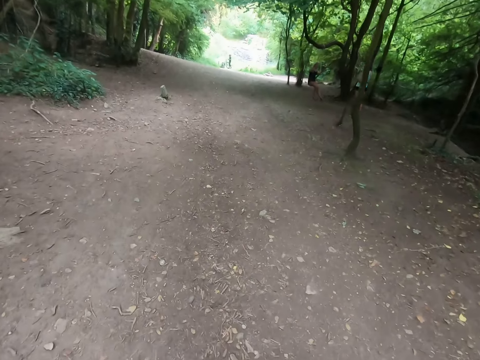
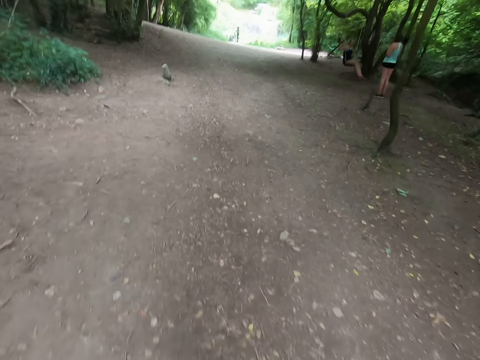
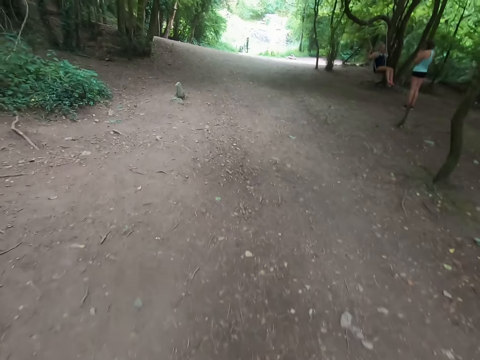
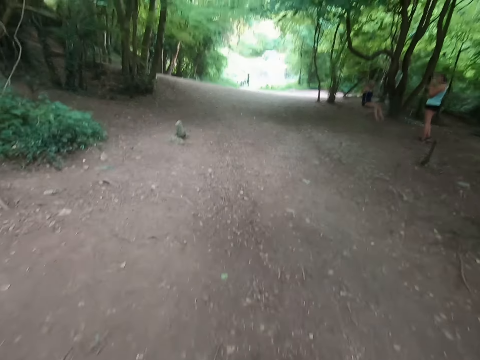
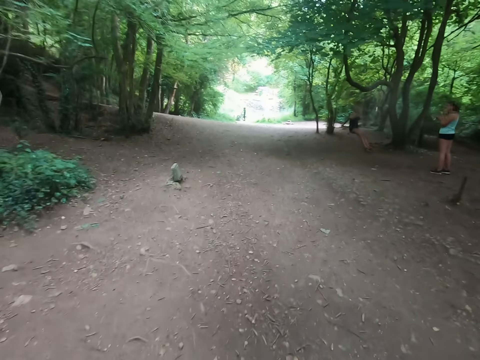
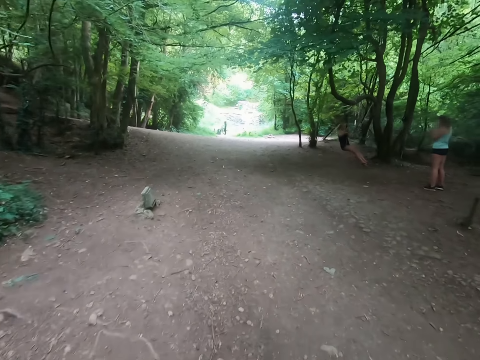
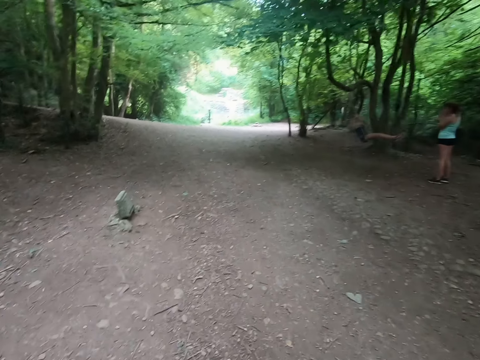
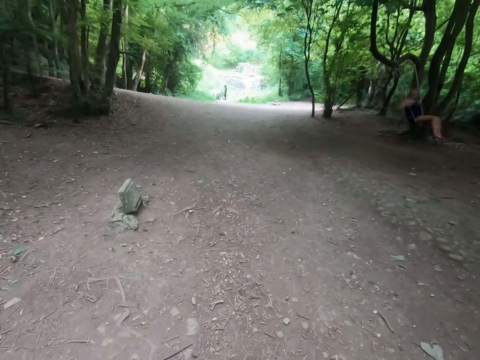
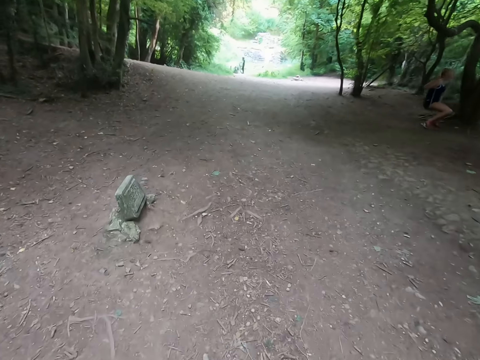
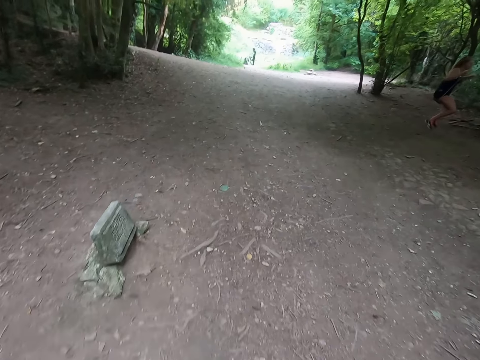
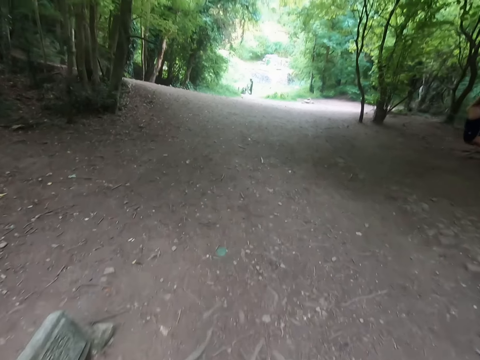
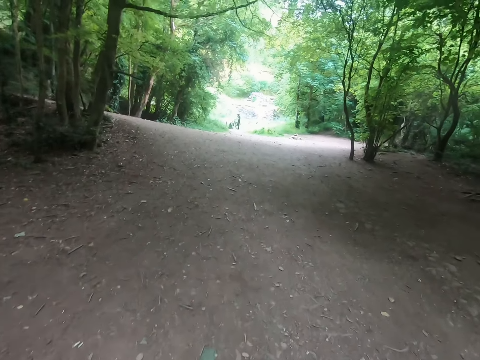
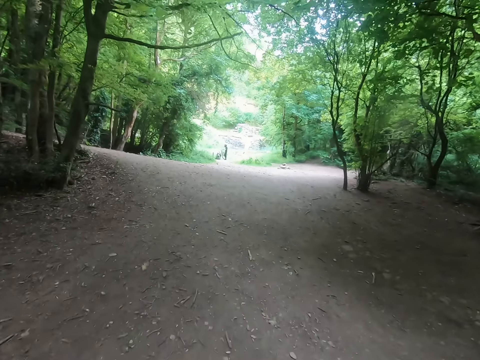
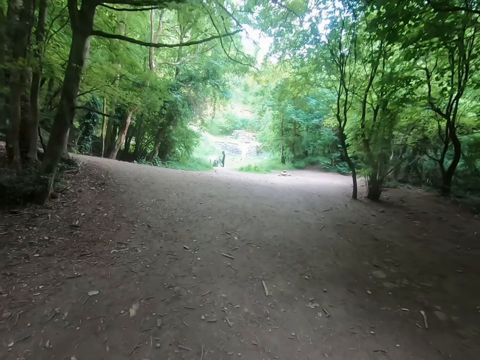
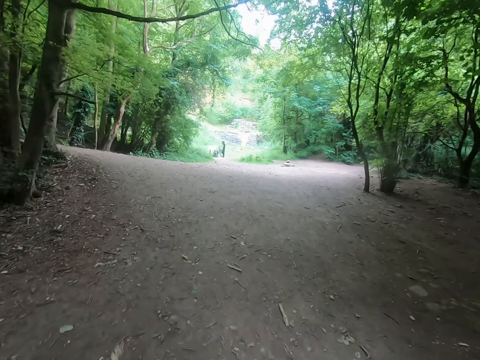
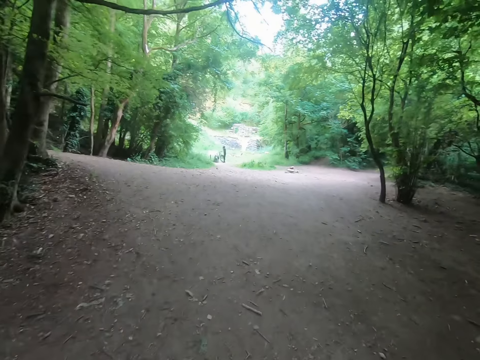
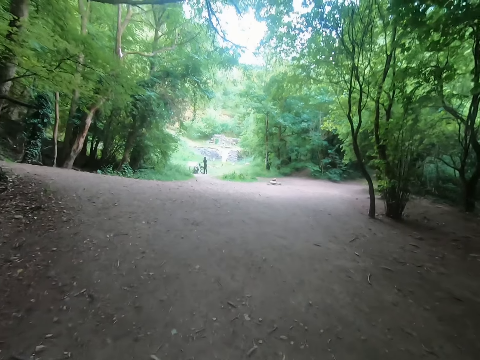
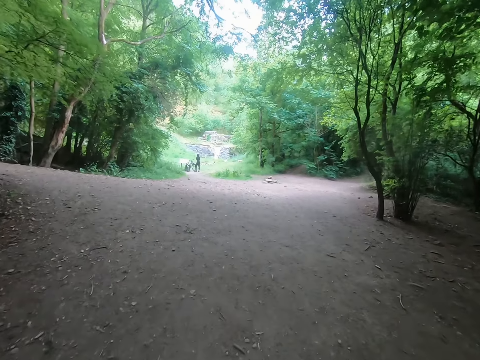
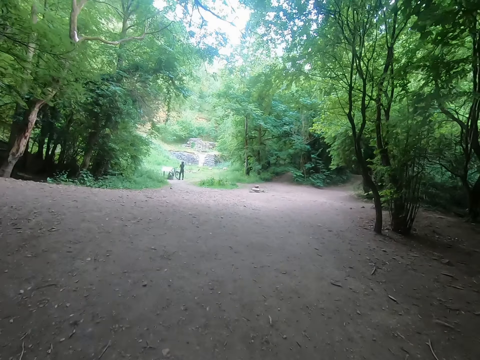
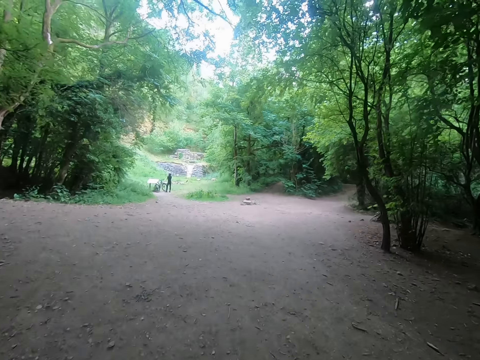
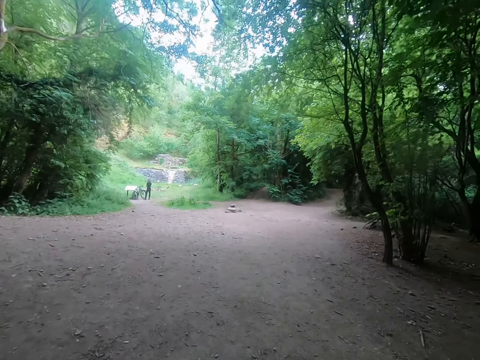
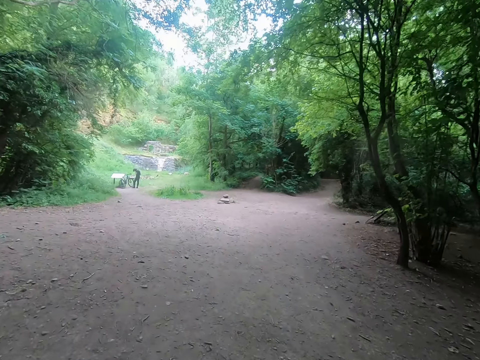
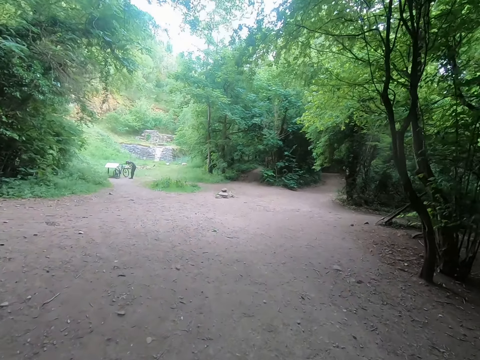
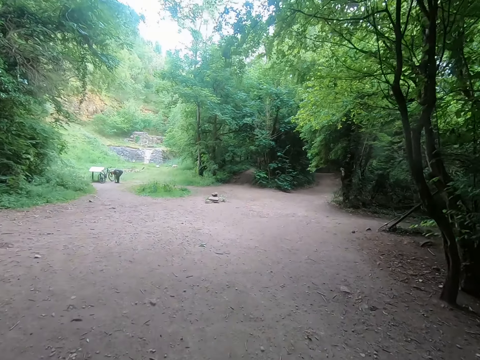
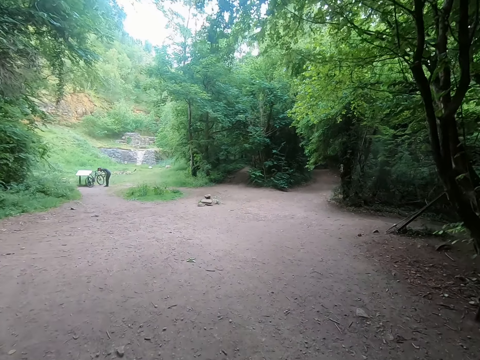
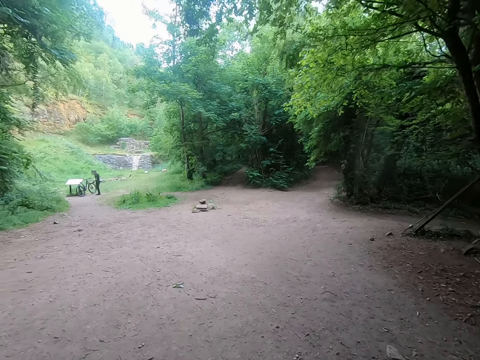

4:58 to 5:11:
A lady swings on the tree. A man fixes the bike.

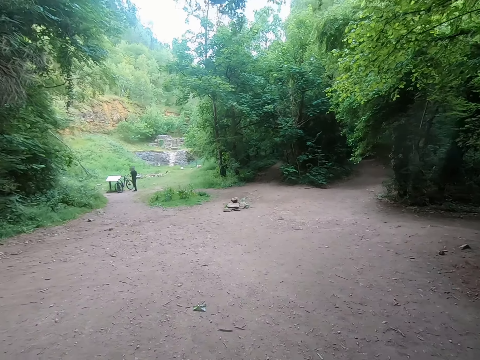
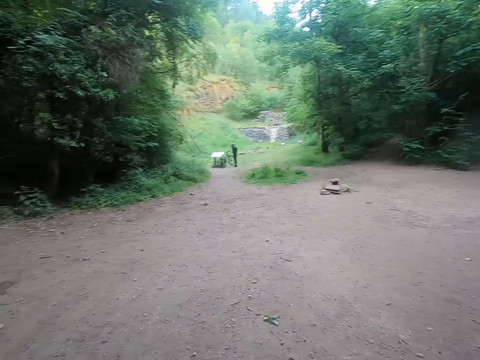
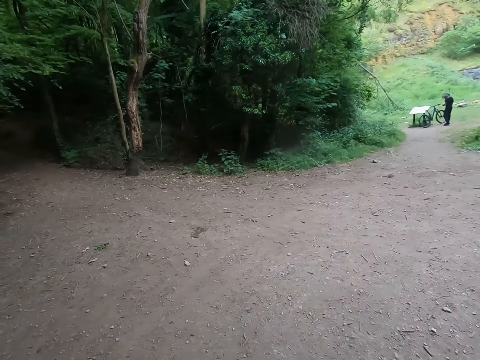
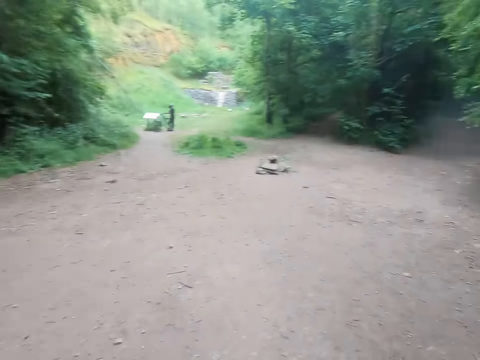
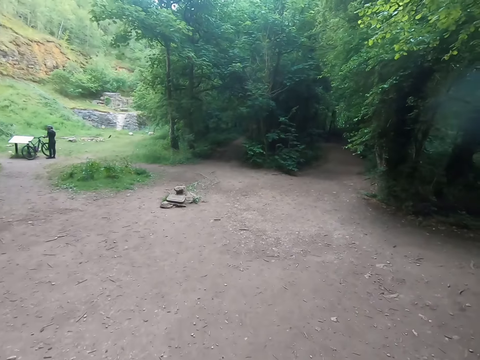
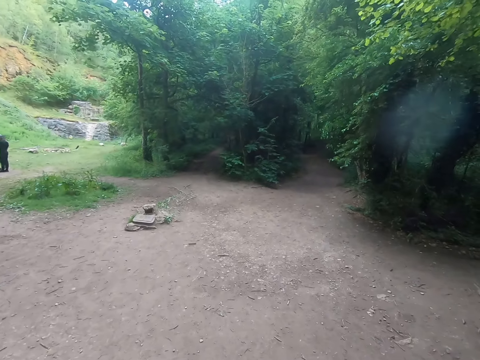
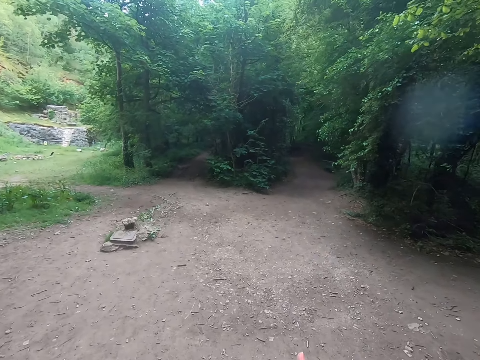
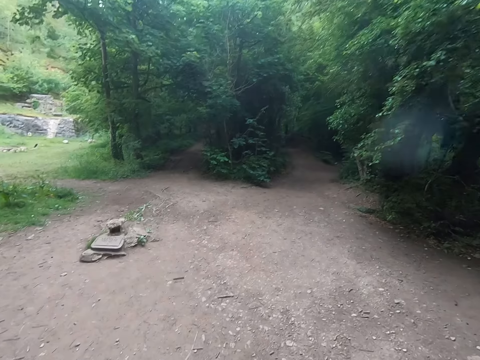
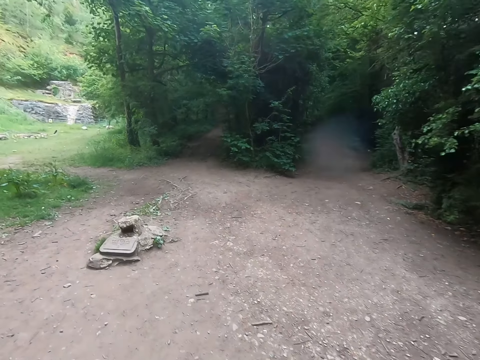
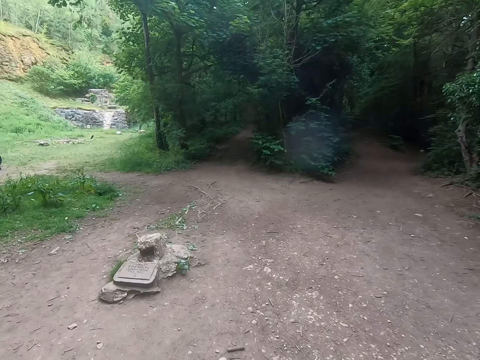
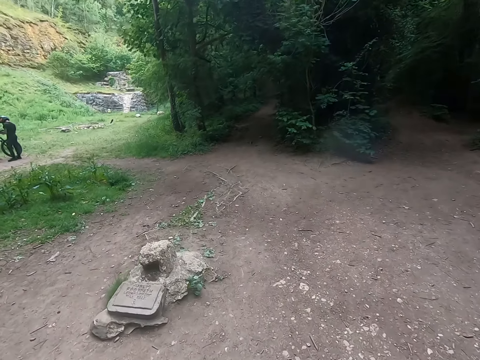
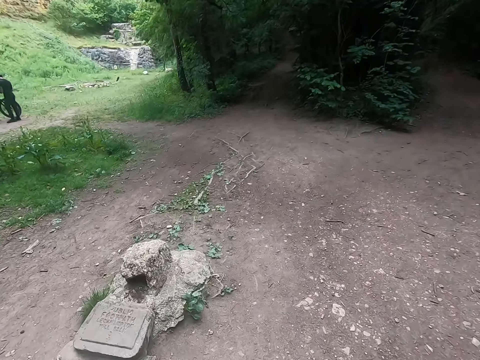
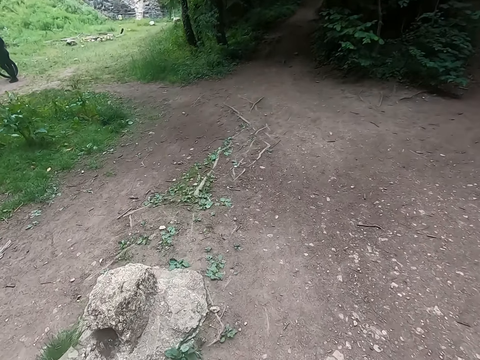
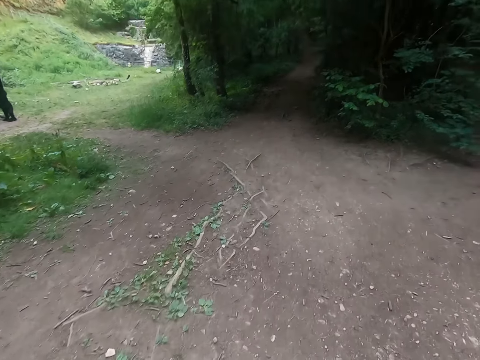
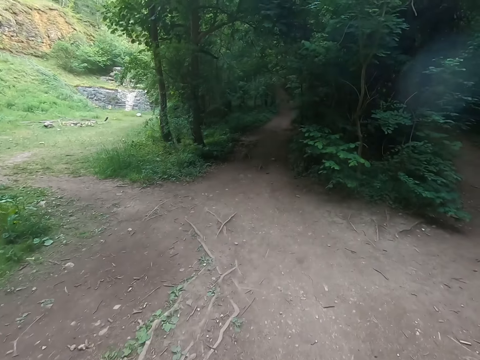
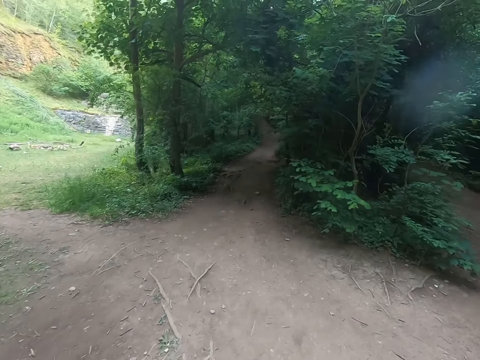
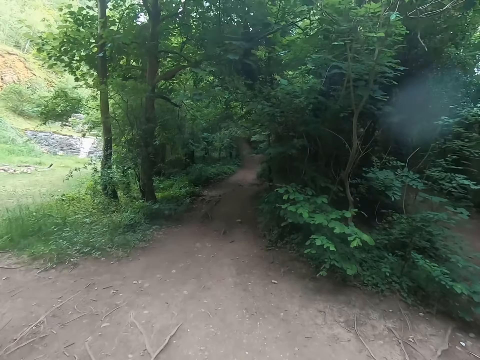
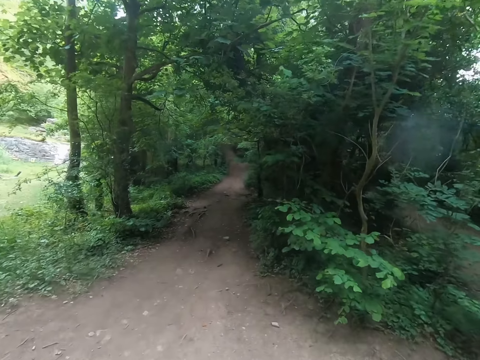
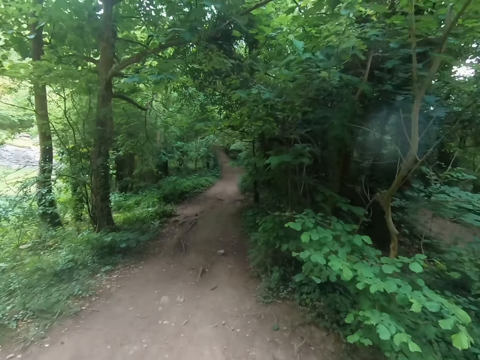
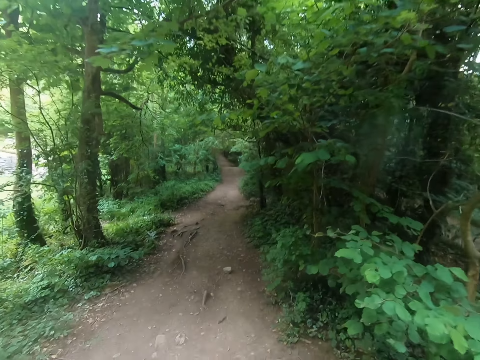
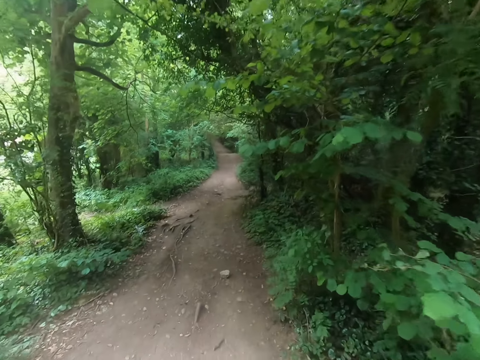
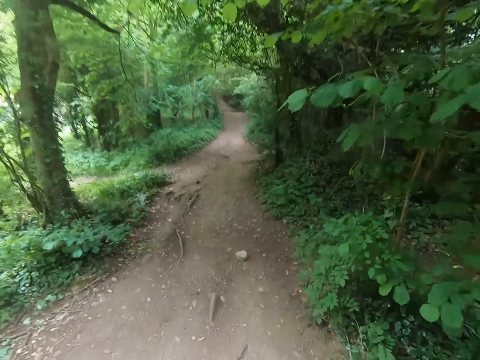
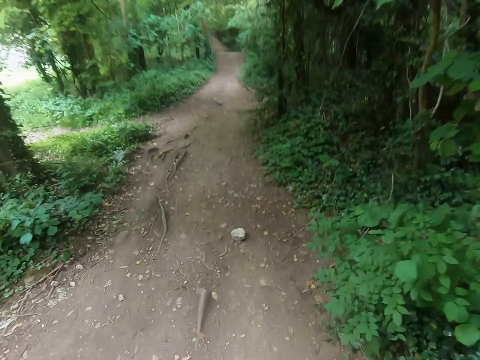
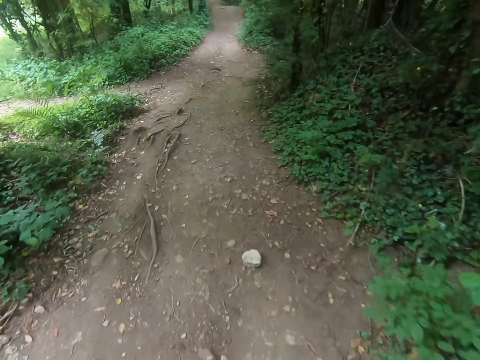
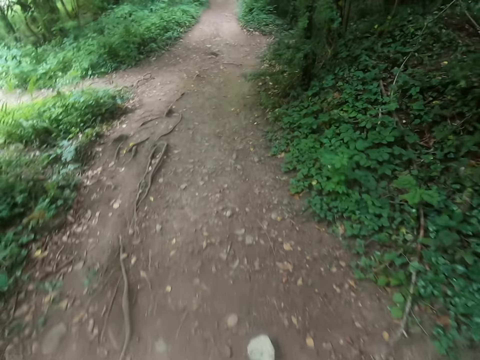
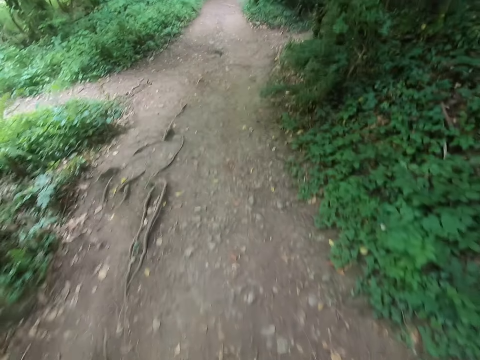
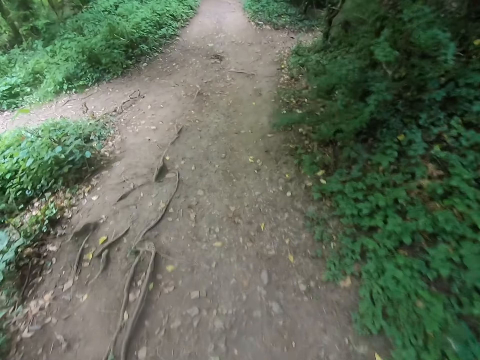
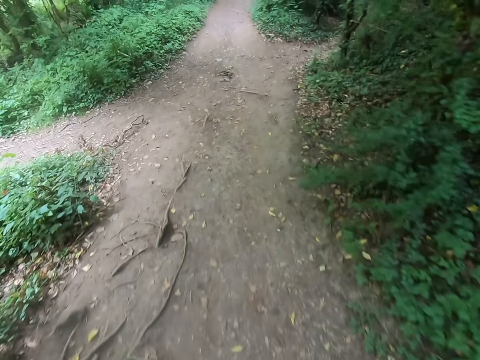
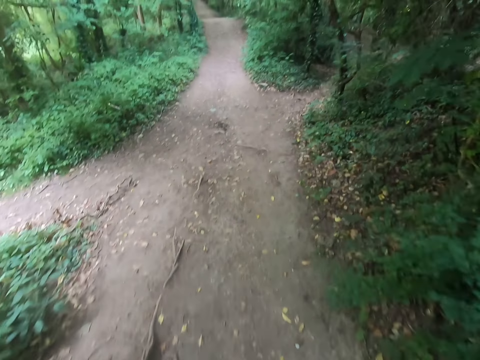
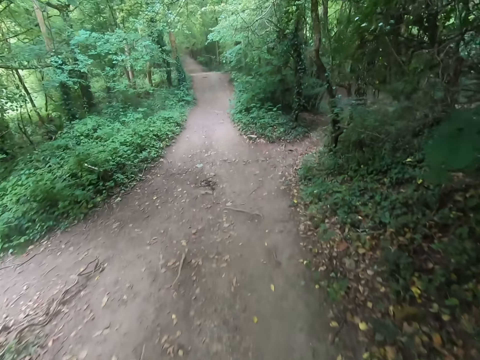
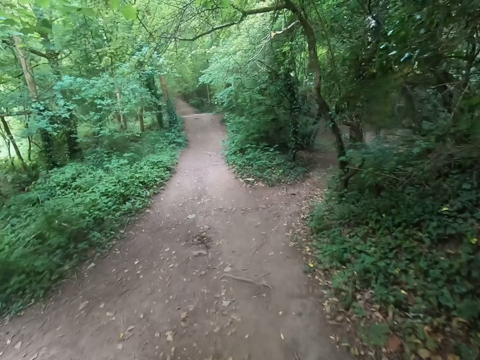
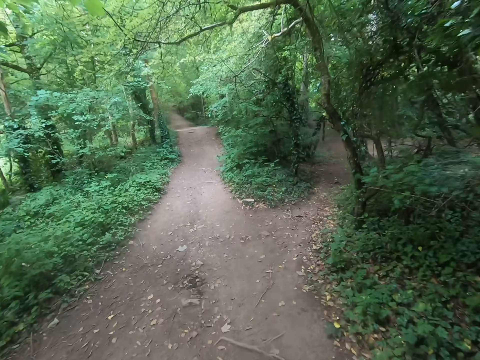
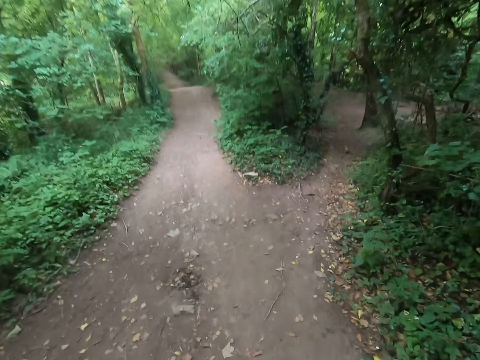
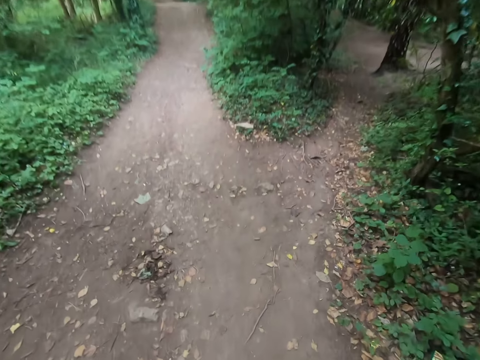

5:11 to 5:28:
The camera wearer looks around. They look forward. A man stands beside the bike. The camera wearer looks down.
